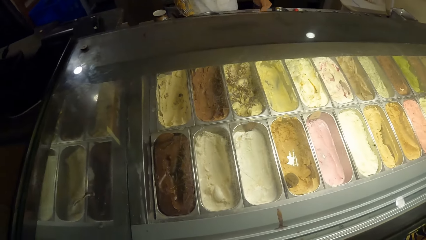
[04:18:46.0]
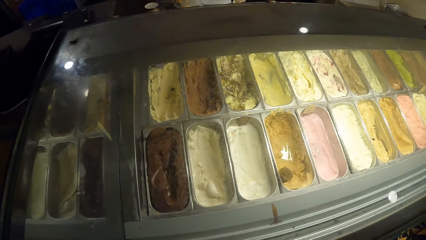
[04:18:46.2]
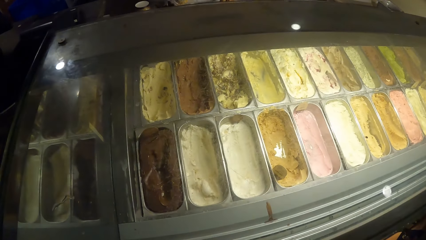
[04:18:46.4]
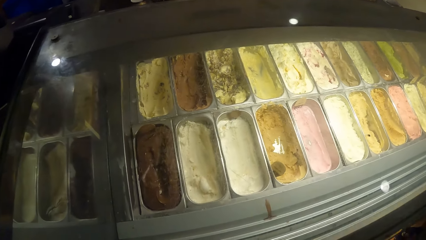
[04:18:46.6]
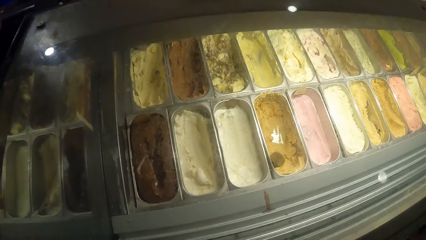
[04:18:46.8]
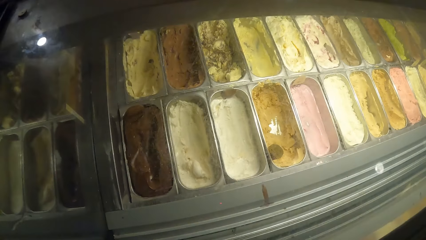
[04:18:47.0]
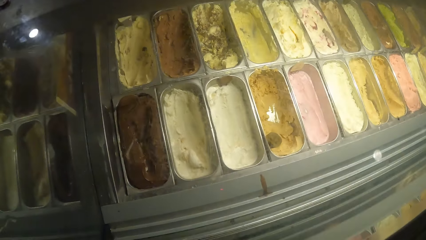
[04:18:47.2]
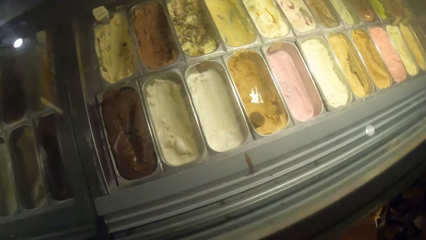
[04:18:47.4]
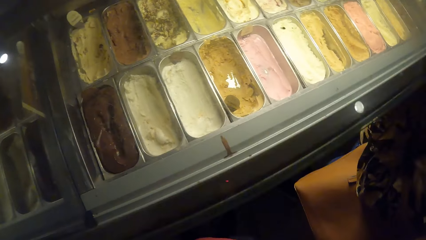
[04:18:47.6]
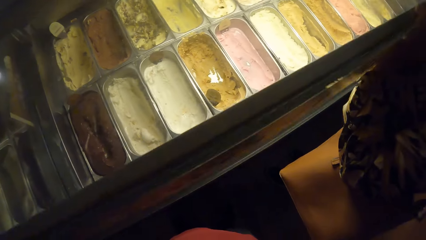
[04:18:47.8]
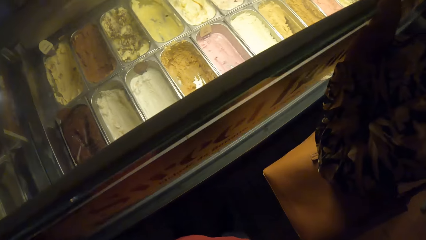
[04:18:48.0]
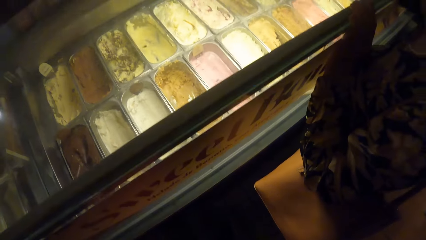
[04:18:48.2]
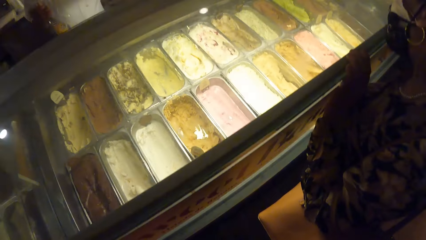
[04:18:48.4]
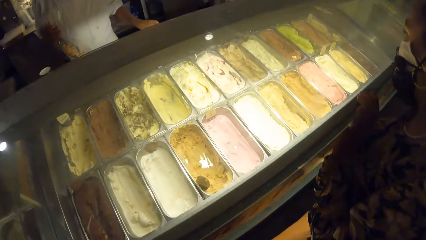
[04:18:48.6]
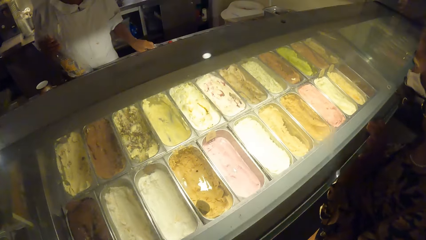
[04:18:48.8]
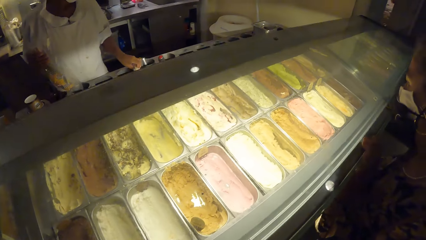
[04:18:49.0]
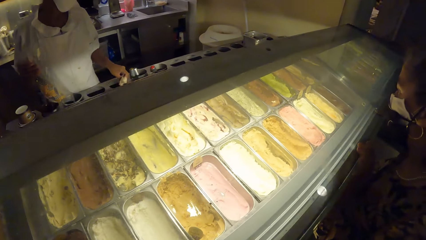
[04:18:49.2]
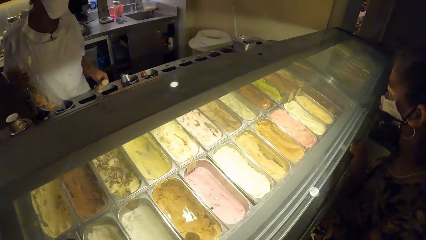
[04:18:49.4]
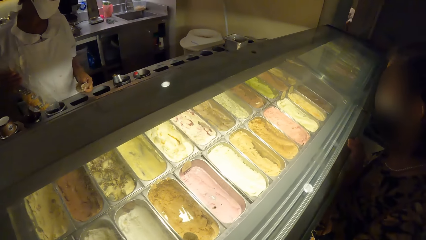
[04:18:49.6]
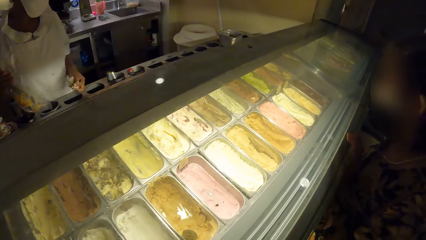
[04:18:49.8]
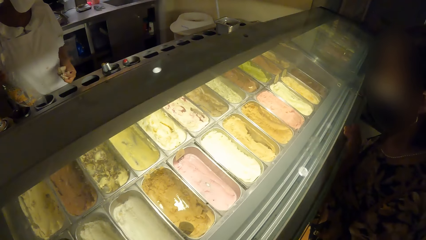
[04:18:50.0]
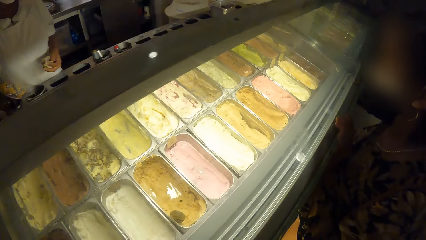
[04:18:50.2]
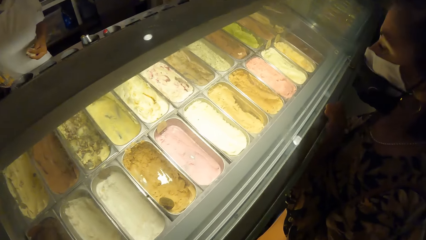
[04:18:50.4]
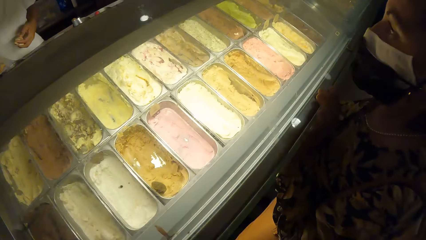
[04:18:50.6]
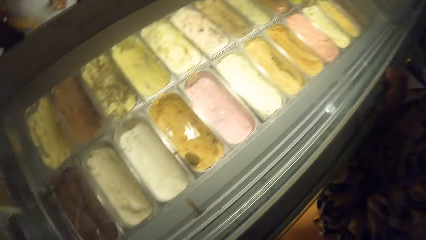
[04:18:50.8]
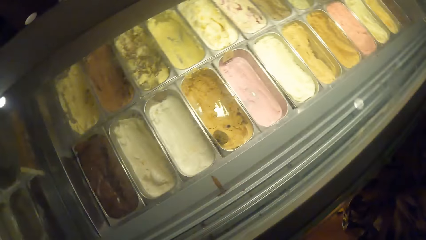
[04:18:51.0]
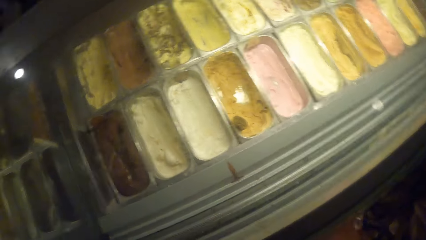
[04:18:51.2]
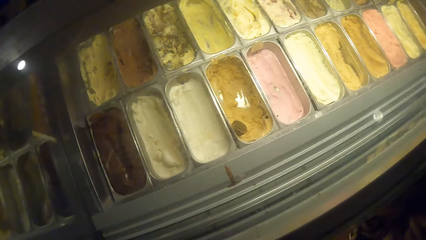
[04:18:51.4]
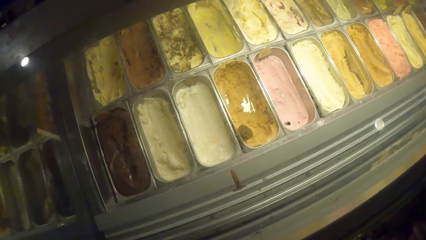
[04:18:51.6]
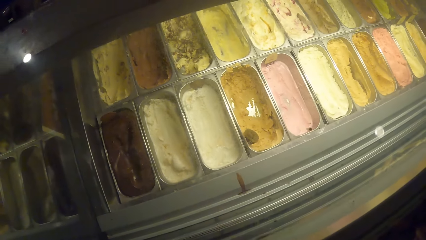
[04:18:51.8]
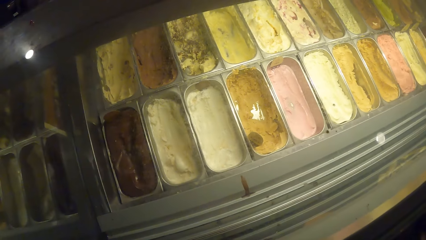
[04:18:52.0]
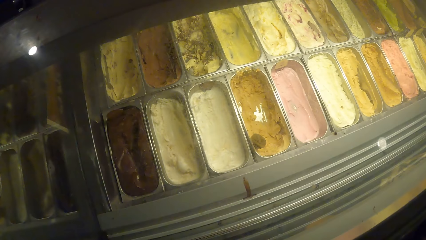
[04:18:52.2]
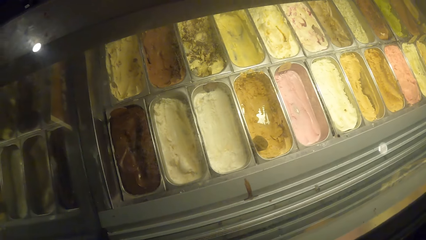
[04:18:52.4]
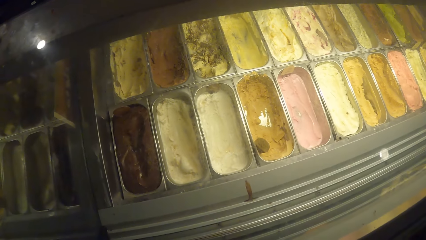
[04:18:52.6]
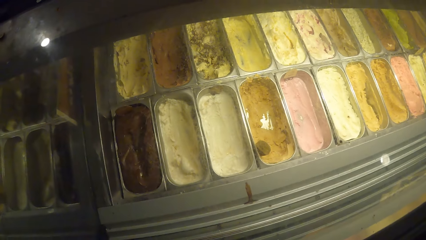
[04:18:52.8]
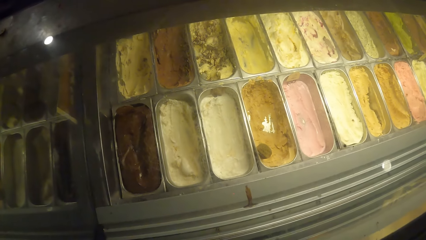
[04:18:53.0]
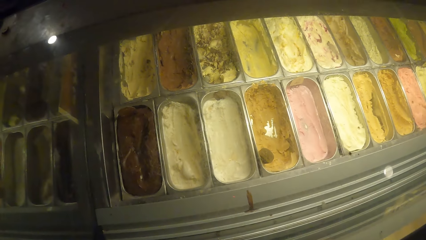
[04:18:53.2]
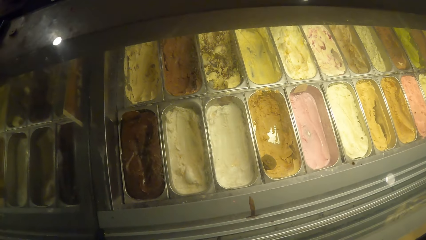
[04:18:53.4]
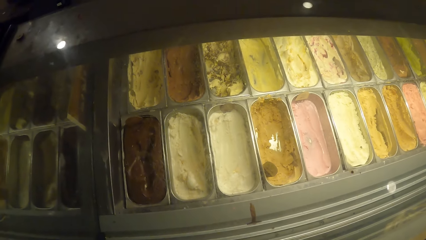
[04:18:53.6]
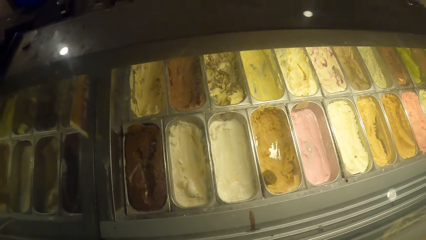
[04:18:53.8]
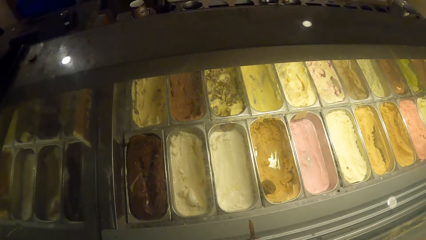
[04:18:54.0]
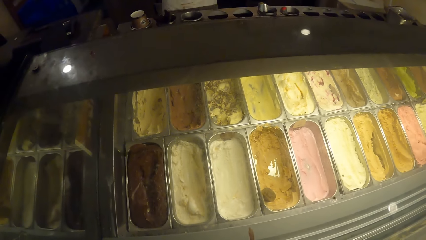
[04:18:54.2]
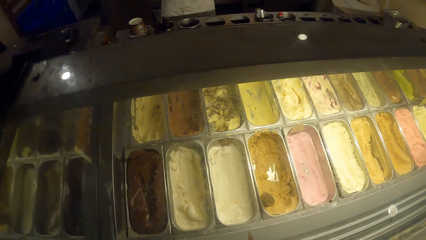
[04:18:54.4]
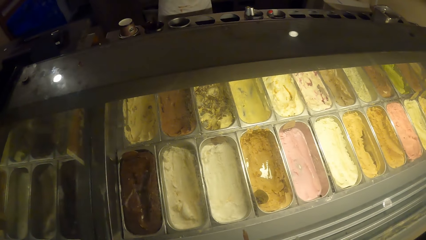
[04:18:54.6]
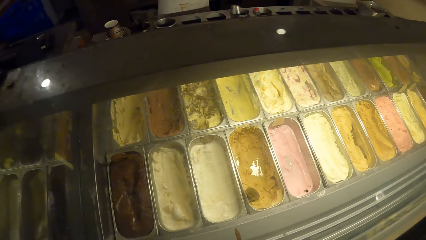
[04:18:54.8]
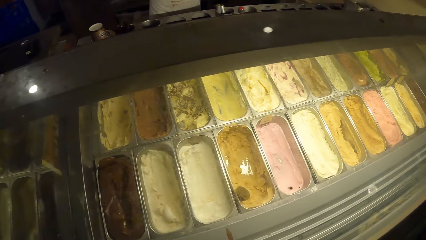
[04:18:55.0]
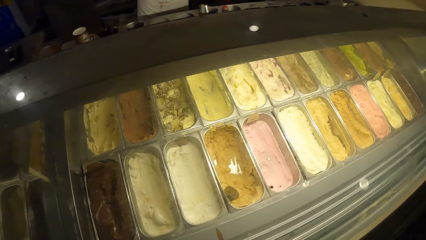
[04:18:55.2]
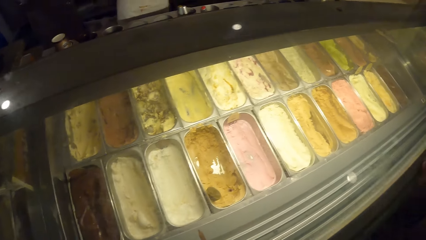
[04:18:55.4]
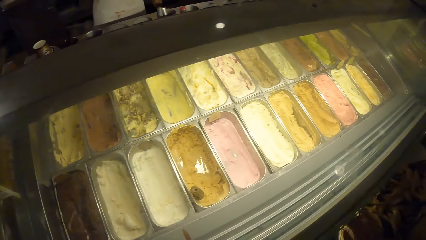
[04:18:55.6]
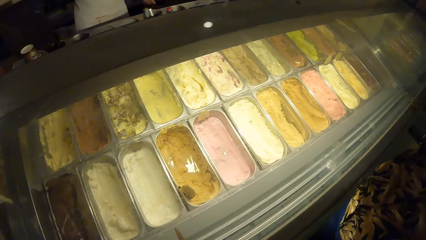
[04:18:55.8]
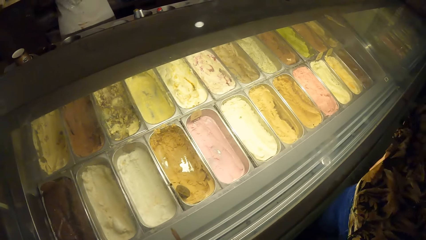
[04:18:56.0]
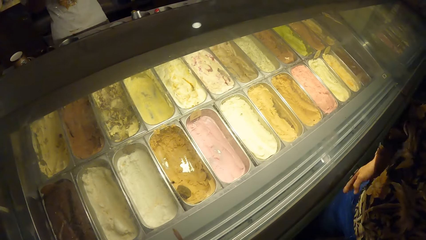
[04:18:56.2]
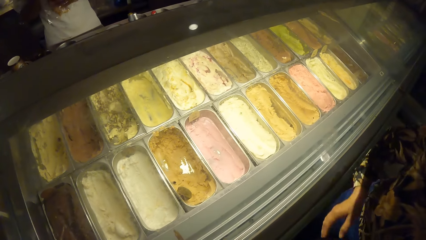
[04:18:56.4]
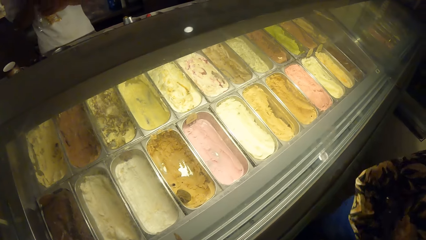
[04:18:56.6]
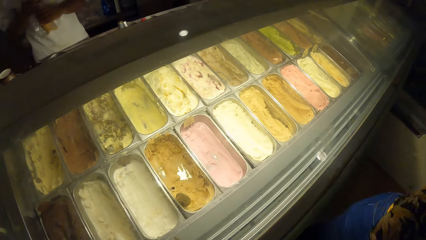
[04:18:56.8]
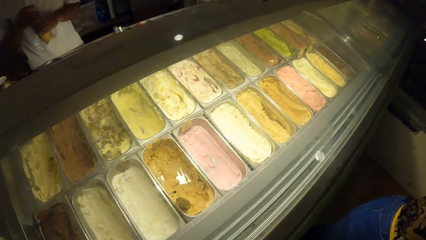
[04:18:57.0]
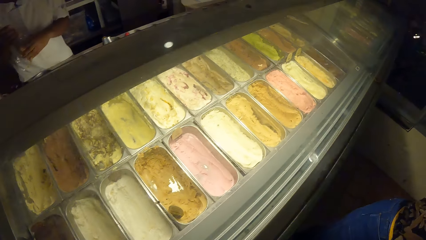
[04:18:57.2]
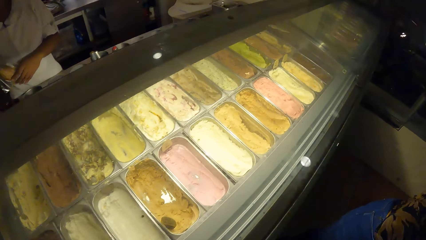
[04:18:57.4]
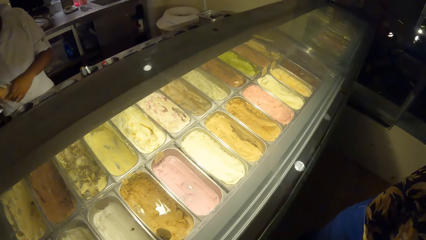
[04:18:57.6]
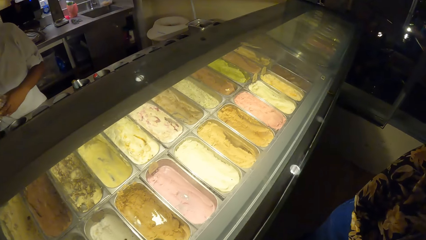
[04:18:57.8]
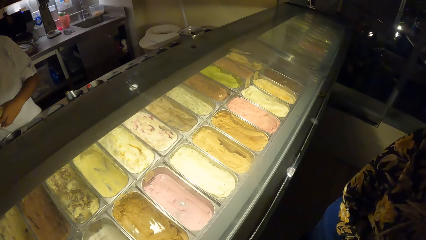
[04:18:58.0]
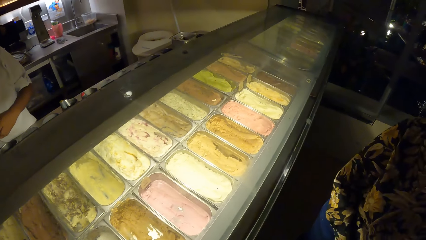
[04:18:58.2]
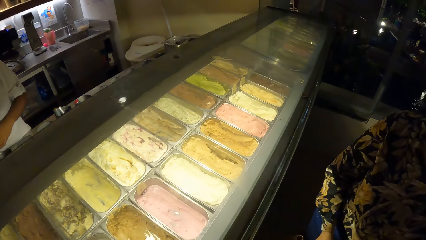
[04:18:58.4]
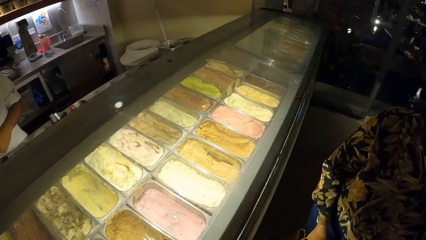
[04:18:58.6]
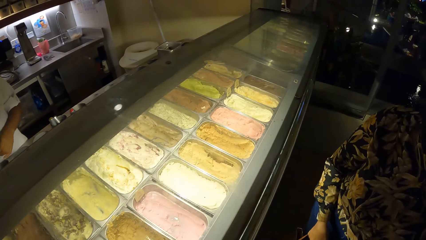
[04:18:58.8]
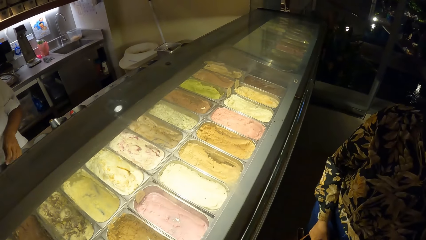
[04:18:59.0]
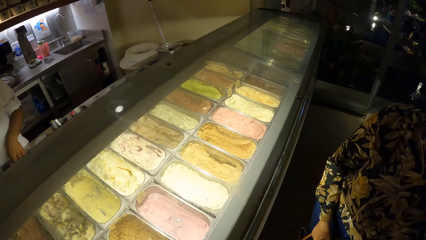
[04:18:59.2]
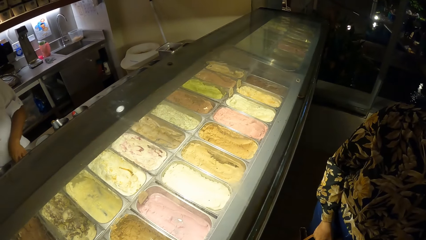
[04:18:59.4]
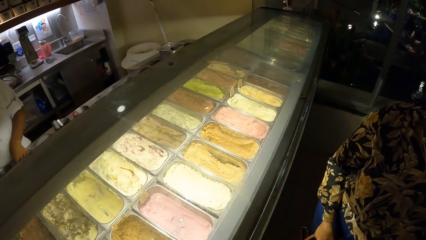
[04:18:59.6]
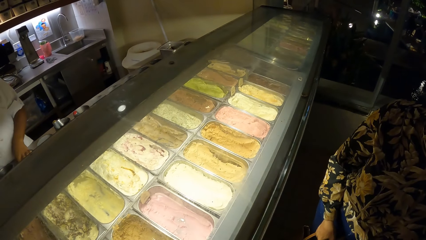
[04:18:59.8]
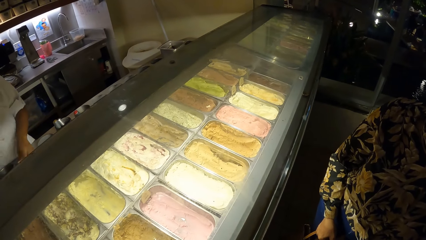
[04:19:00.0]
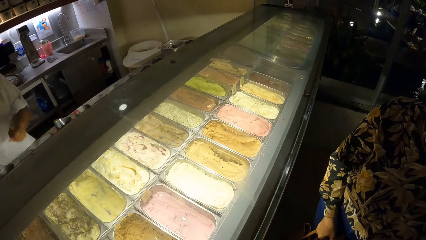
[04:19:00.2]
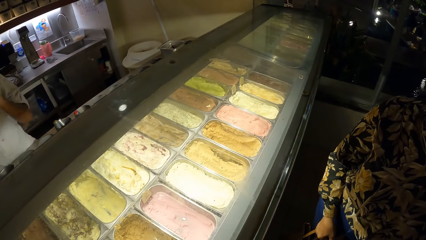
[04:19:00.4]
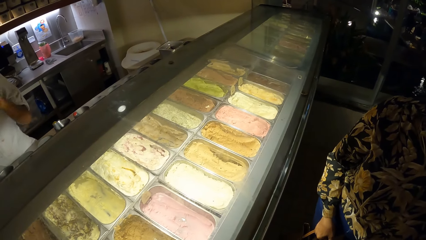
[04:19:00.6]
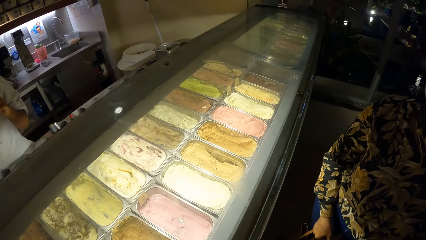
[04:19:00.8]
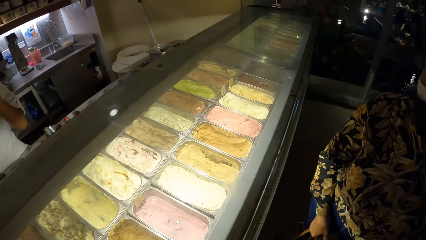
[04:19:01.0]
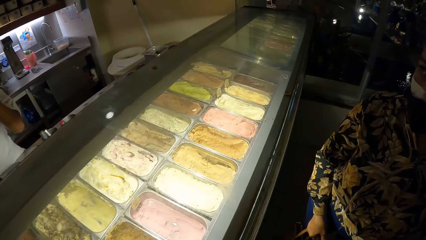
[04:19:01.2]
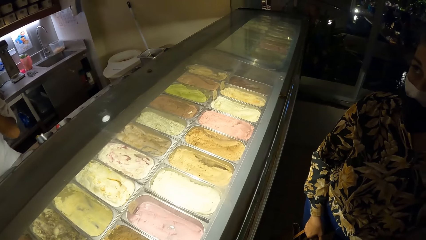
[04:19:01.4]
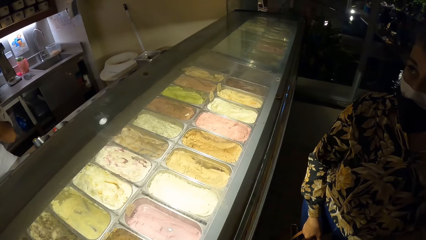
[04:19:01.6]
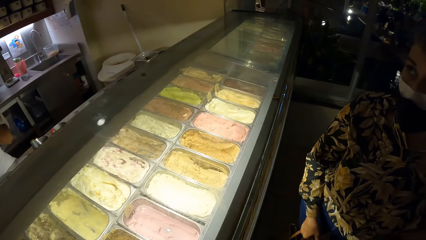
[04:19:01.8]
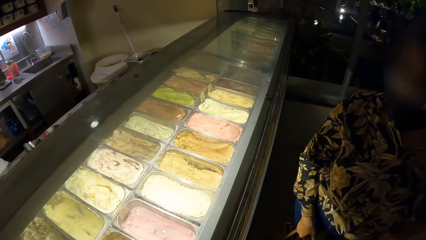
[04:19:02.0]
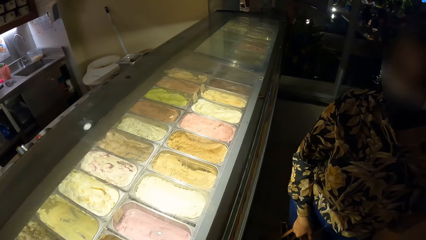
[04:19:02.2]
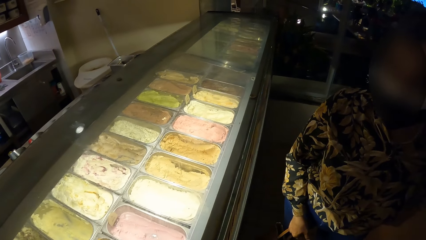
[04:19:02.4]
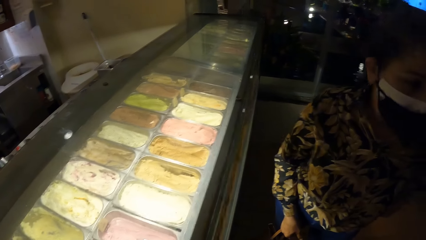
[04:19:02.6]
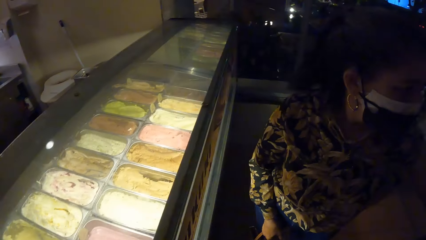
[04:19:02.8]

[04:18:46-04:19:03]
The man touches the ice cream cone dispenser with his left hand. The man touches his face with his left hand.
